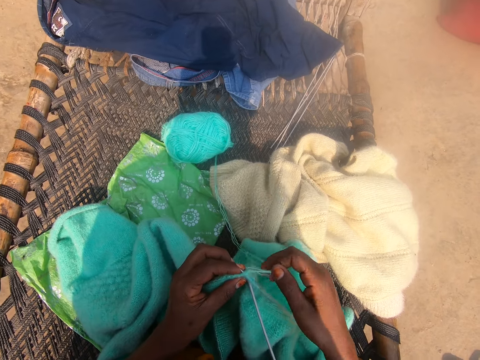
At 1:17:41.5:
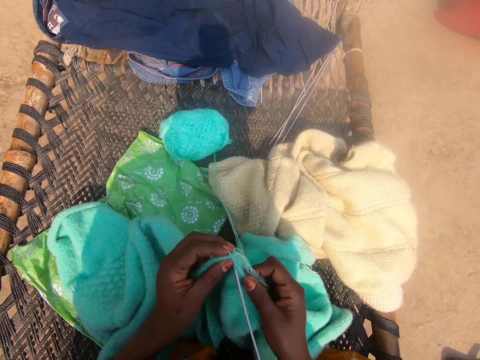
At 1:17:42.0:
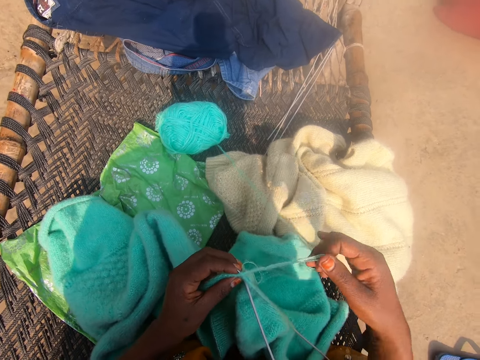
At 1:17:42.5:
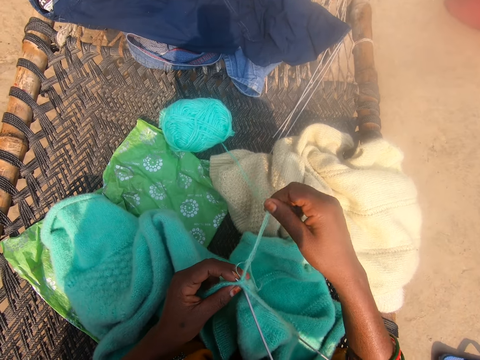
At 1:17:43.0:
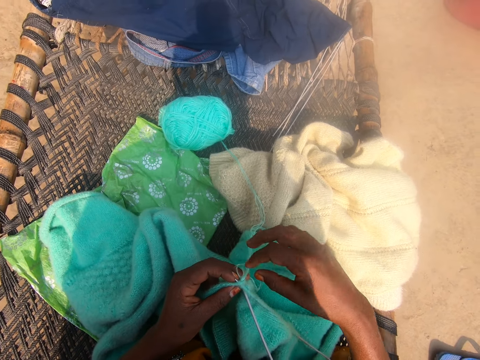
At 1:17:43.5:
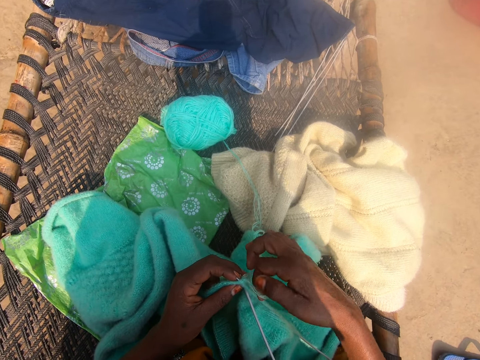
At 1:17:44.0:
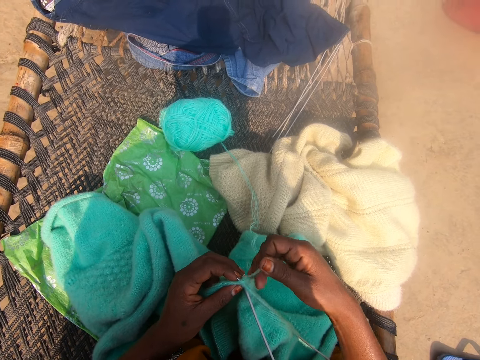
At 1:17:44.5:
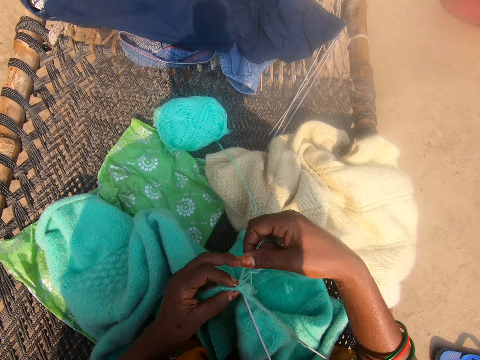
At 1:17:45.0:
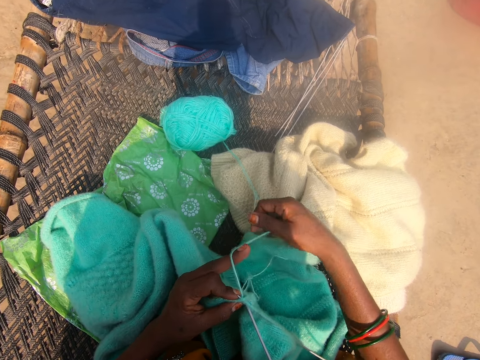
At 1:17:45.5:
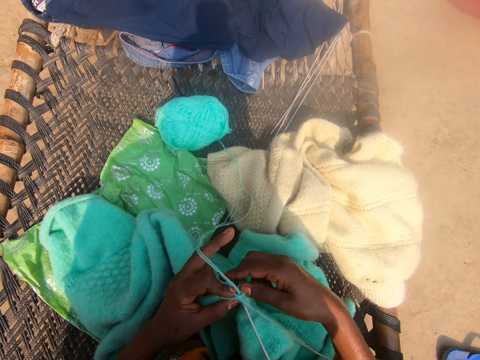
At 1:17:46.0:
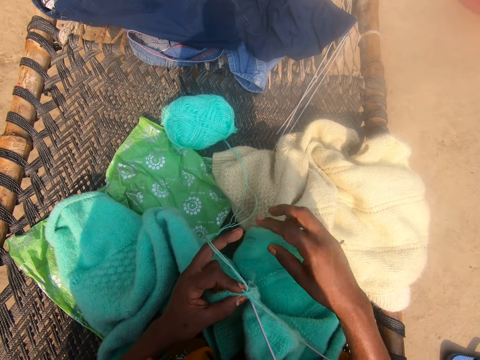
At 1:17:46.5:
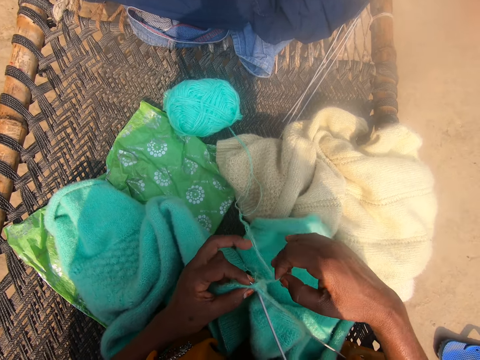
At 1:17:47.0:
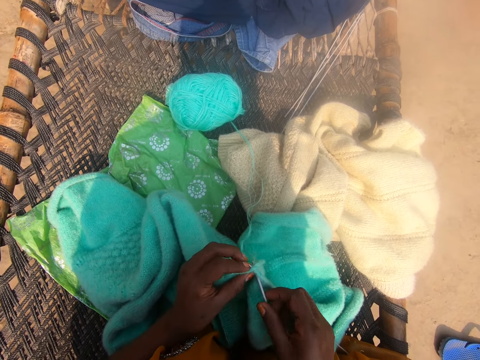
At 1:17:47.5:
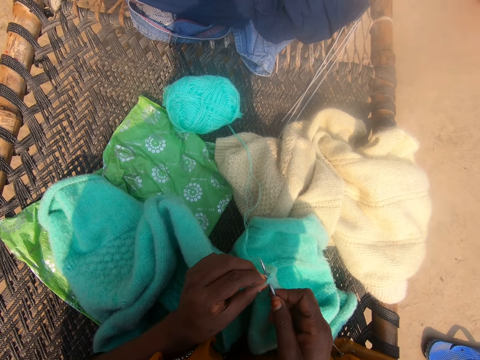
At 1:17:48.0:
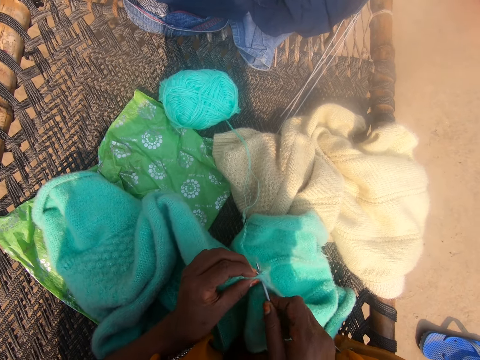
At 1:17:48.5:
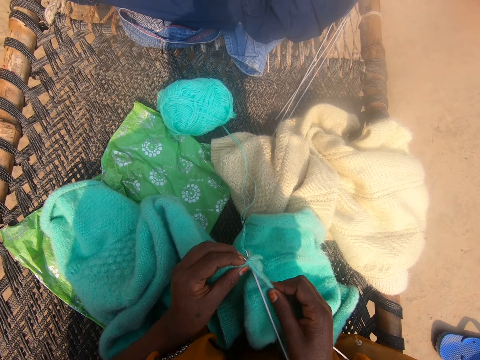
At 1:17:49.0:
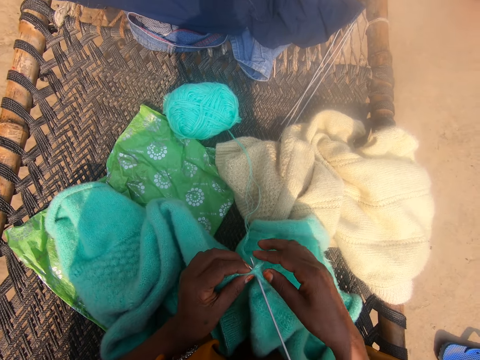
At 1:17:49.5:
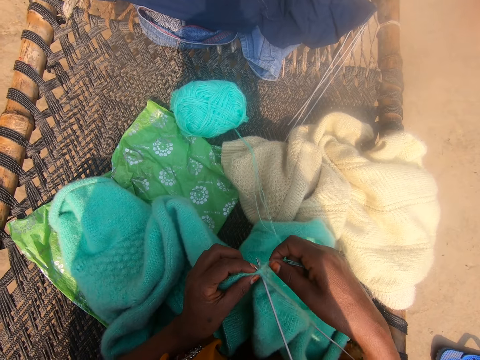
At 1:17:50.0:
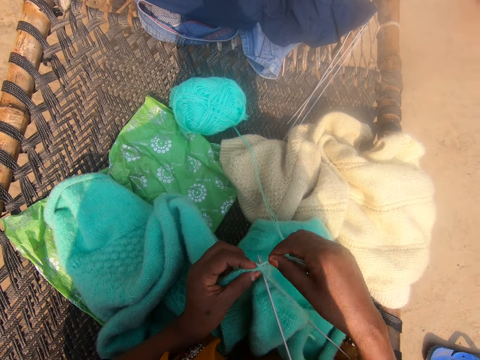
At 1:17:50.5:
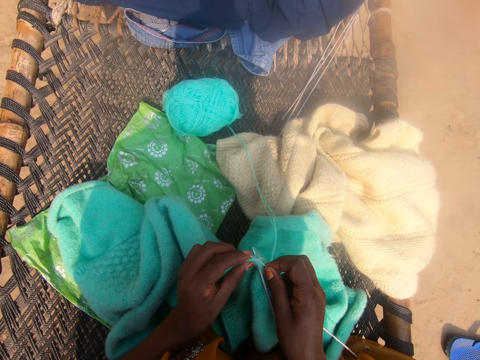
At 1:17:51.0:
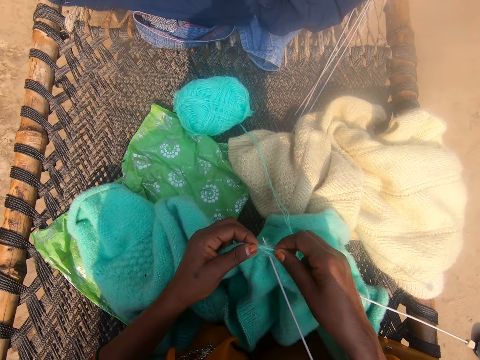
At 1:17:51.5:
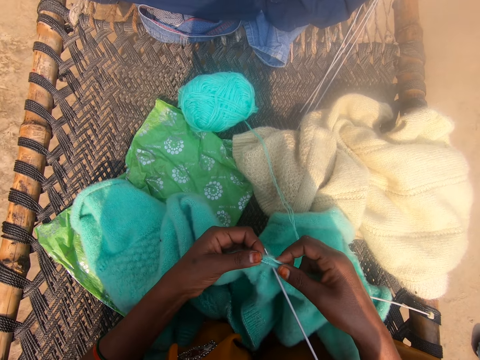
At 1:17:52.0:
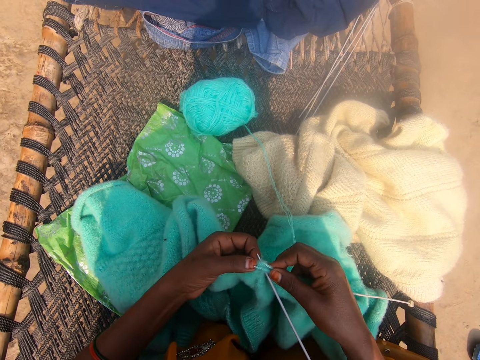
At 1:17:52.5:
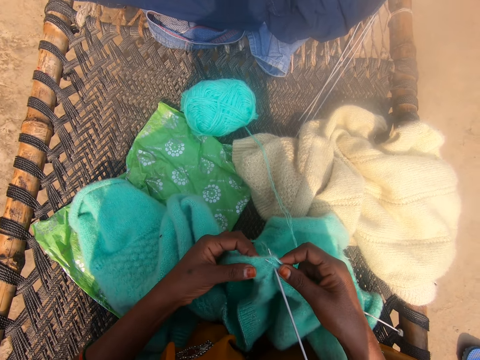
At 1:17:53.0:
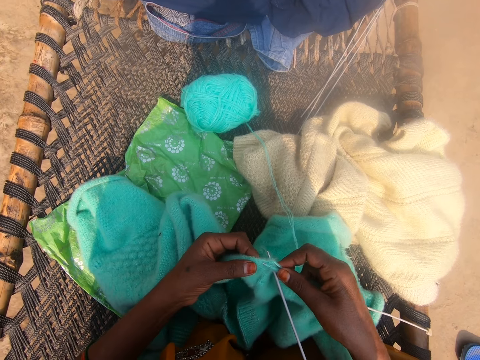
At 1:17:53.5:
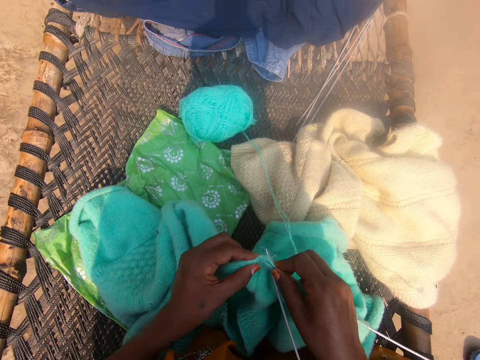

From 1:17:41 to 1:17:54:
The camera wearer adjusts wools with her hands. She touches a string. She pulls the string. She touches a crochet. She knits the cloth with the knitting needle in her hands.

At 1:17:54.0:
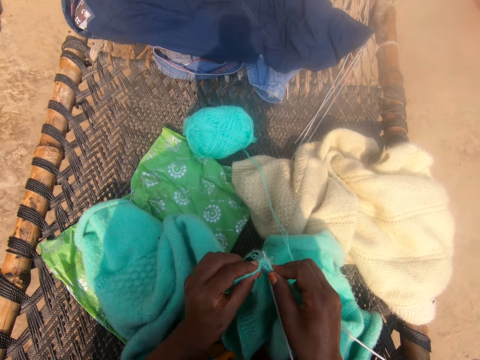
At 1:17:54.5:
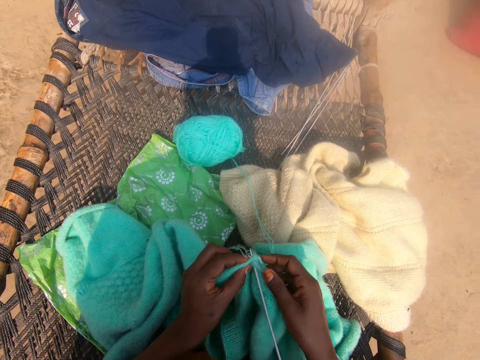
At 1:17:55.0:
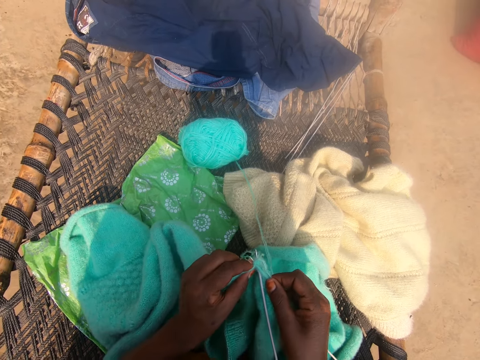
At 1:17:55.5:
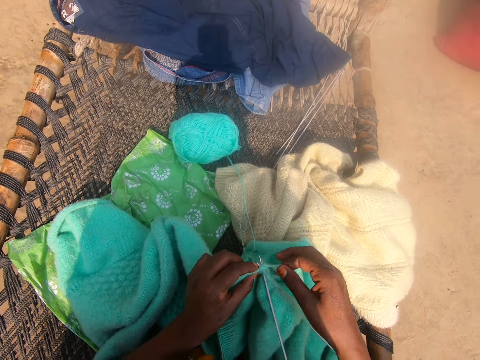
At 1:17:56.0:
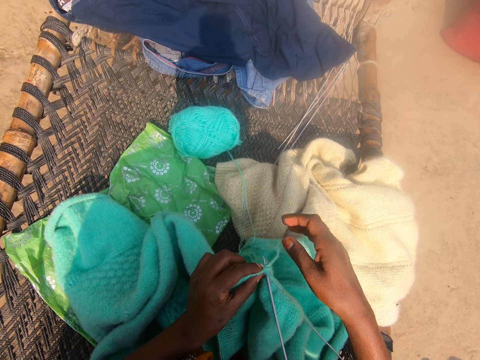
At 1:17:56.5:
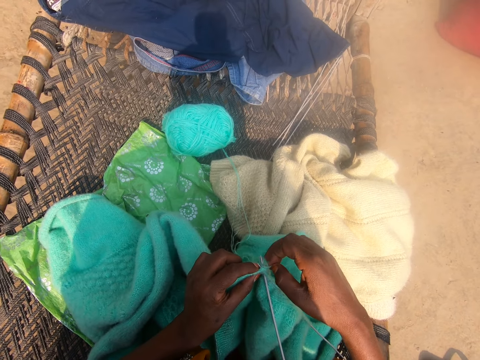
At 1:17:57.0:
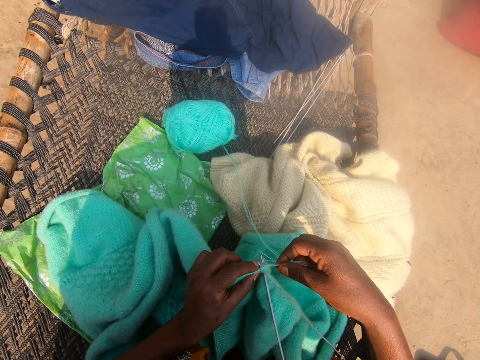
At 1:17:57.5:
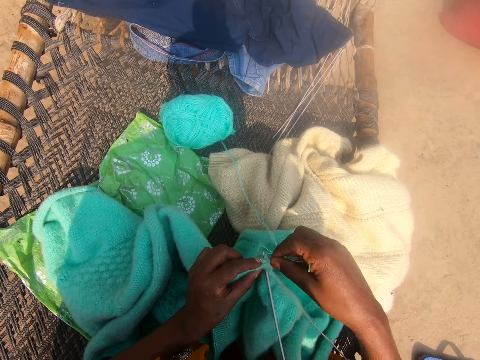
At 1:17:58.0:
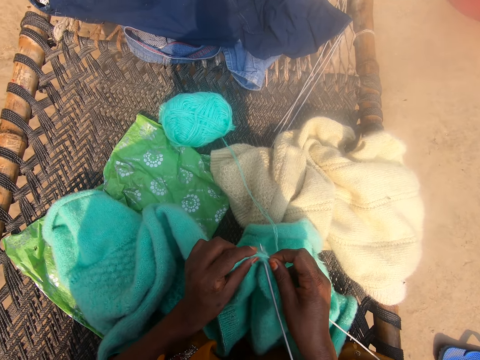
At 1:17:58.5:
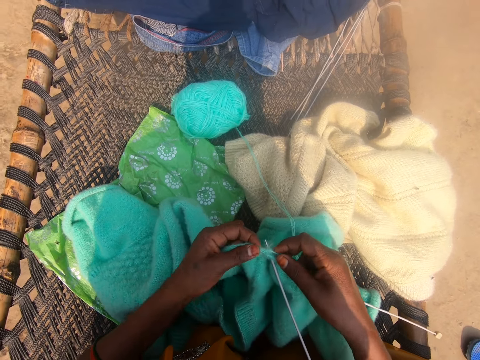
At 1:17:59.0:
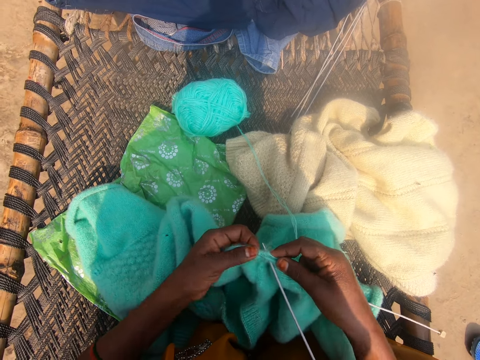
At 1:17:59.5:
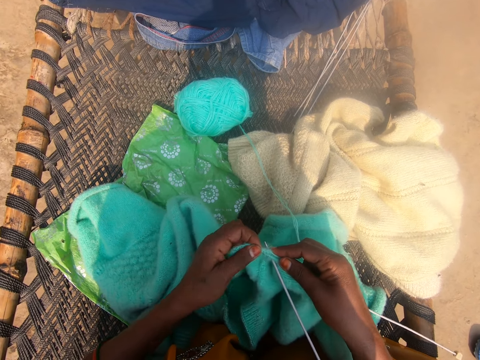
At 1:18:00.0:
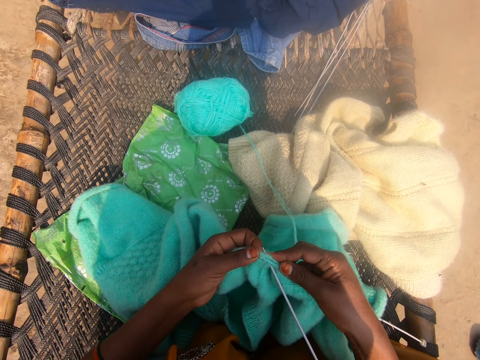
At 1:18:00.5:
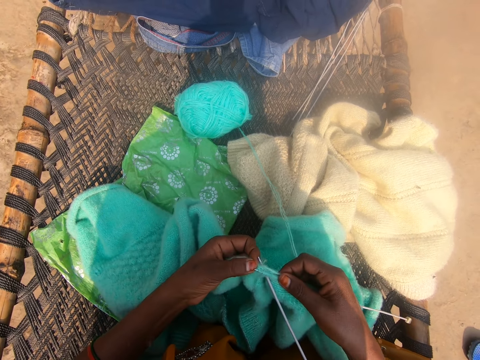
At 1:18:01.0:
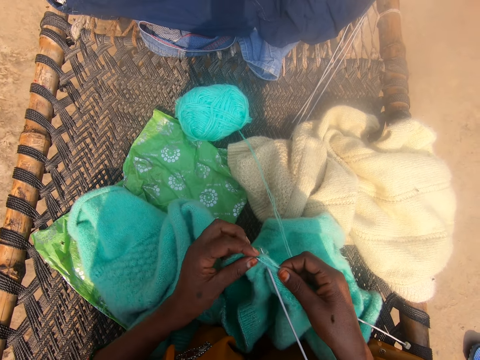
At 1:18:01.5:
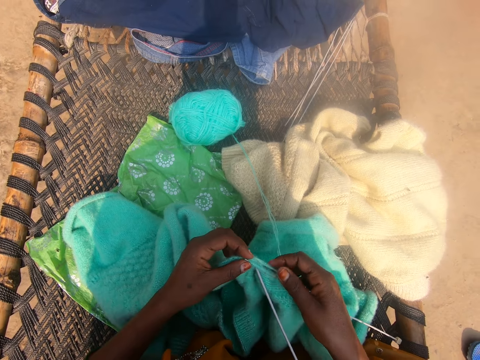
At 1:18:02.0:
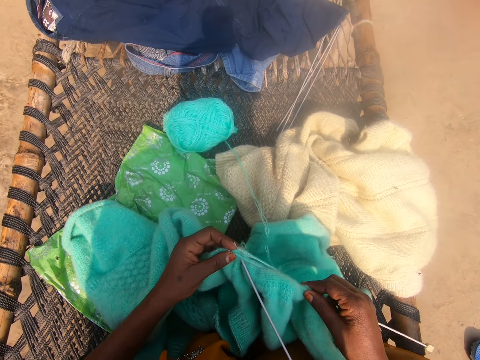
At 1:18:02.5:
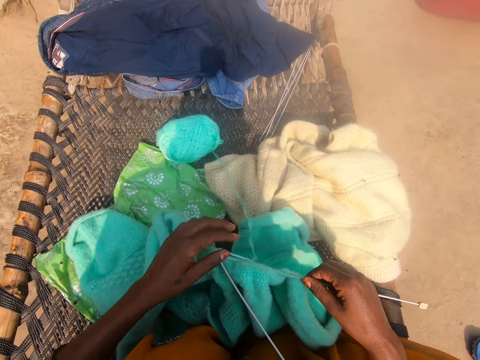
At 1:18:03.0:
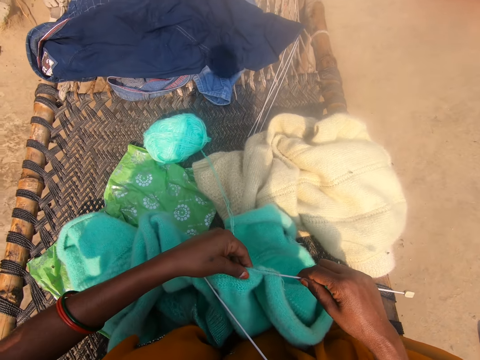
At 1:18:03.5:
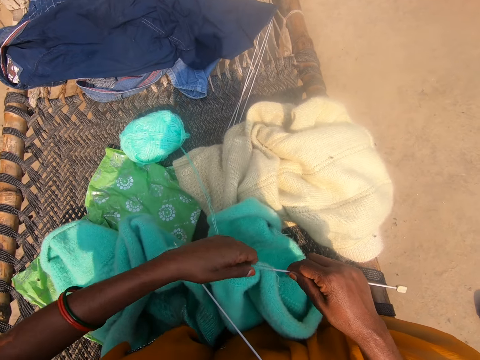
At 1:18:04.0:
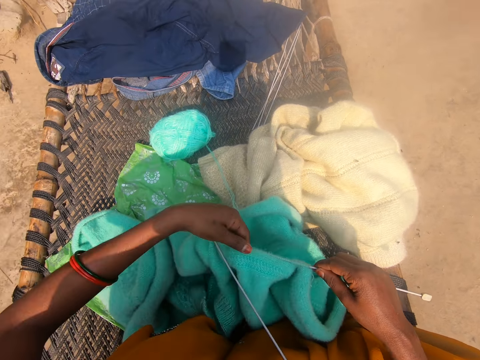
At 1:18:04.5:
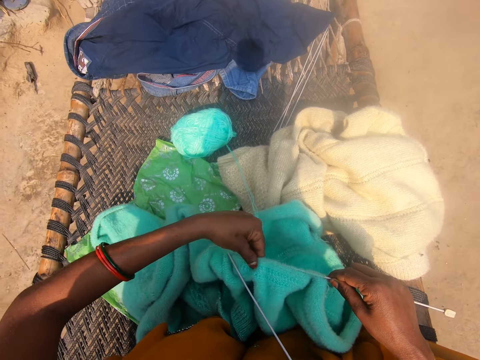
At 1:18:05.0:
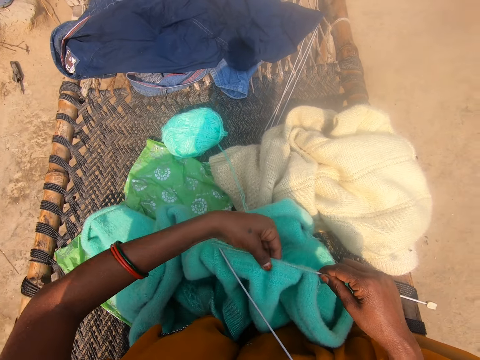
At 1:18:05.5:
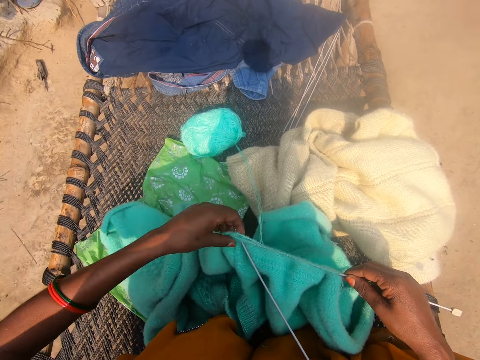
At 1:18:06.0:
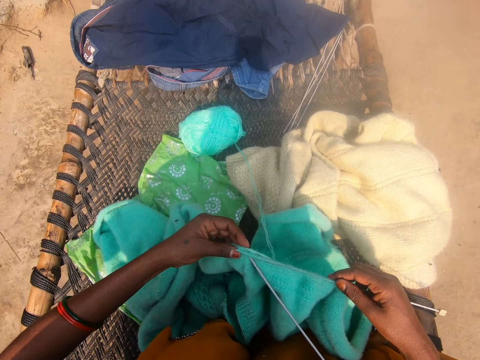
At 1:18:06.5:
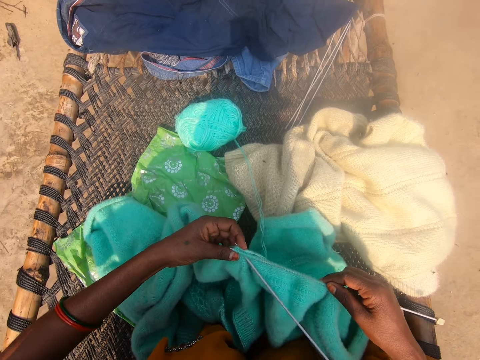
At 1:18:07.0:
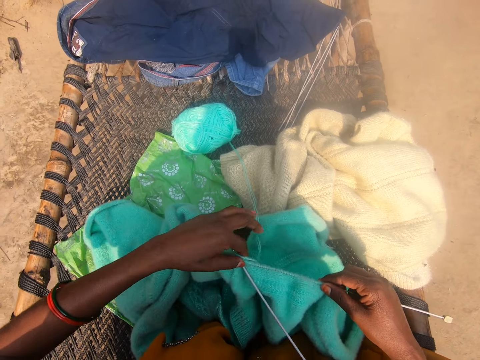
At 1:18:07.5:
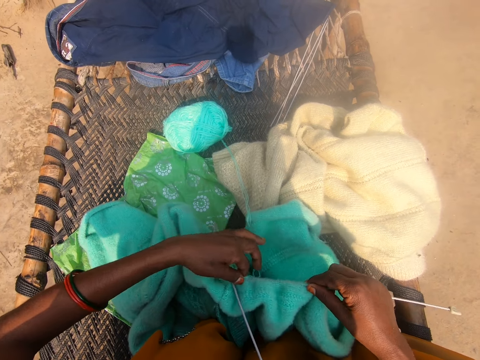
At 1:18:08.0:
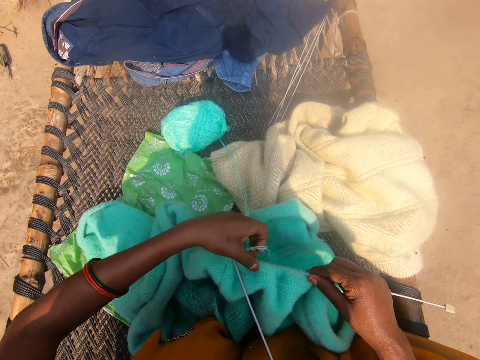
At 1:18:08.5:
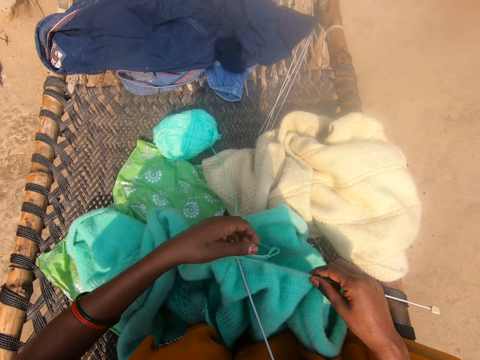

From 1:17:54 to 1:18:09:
The camera wearer moves her head. She weaves a fabric. She touches a string. She weaves the fabric. She pushes a thread in the fabric. She adjusts wools on the knitting needle with her hands.
